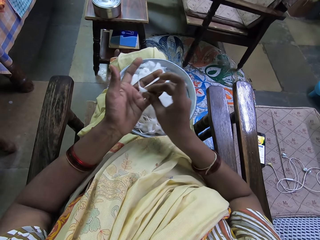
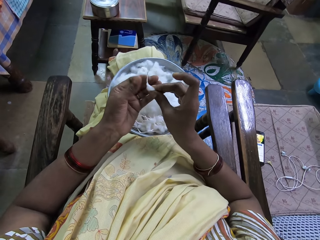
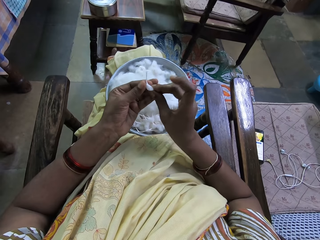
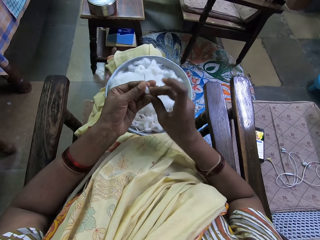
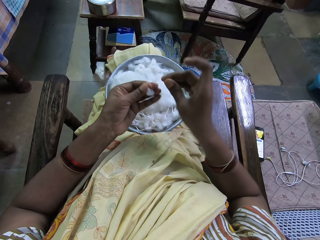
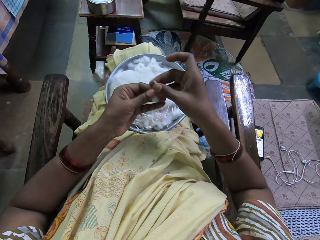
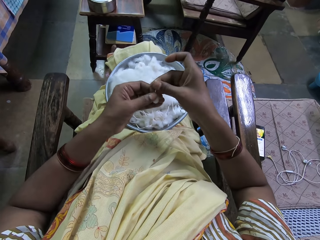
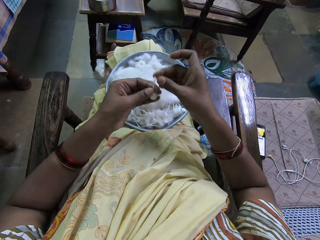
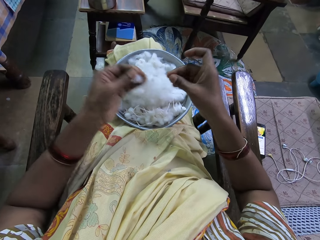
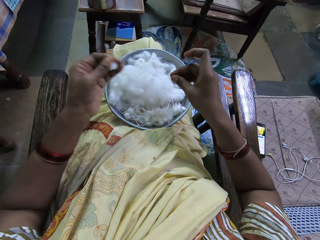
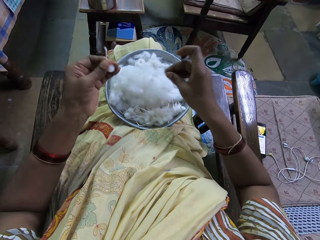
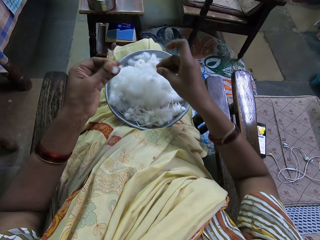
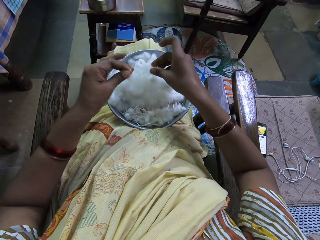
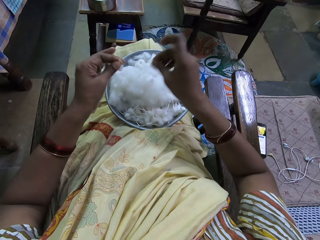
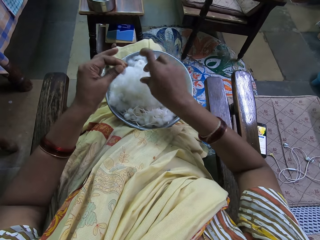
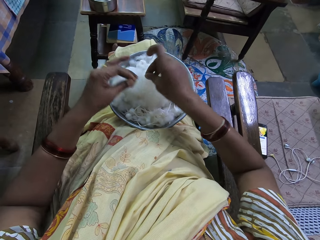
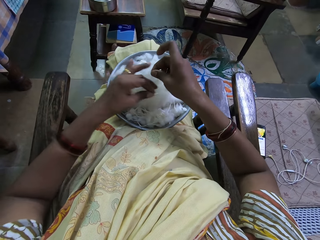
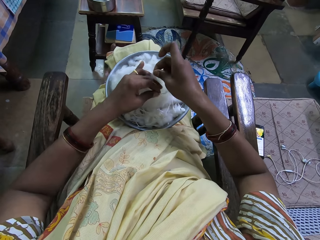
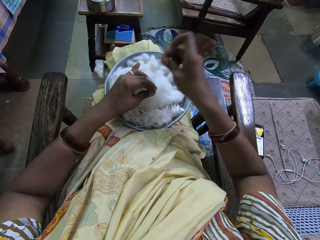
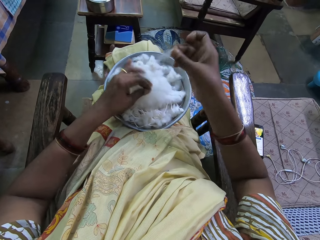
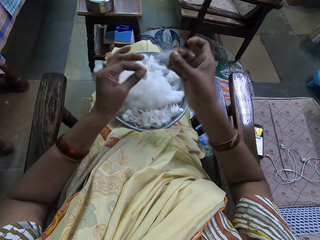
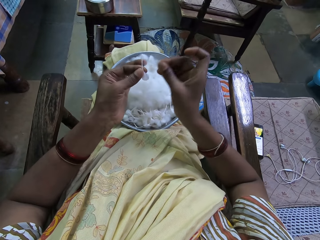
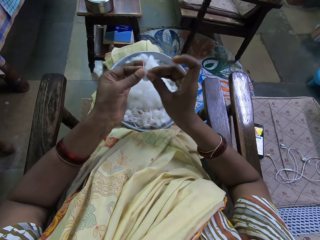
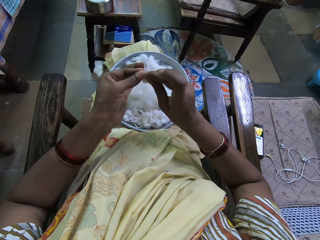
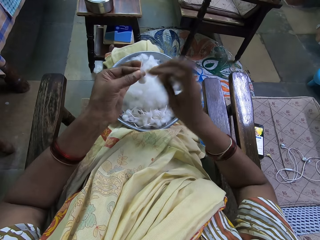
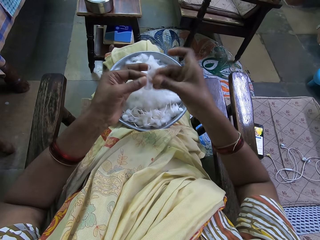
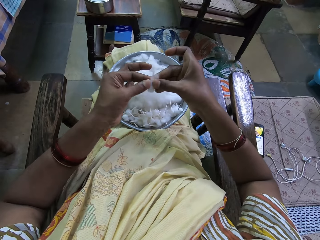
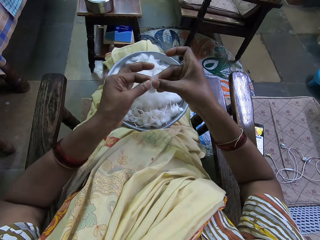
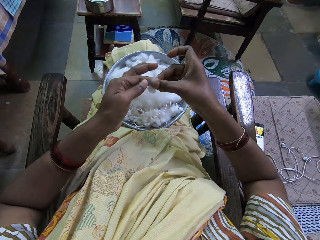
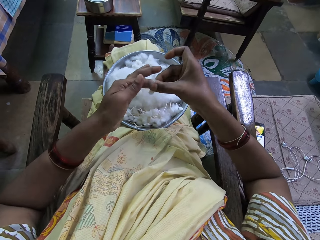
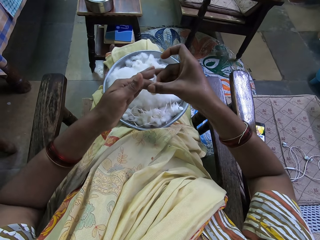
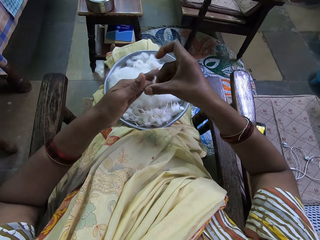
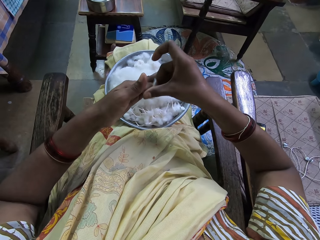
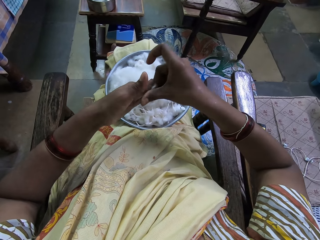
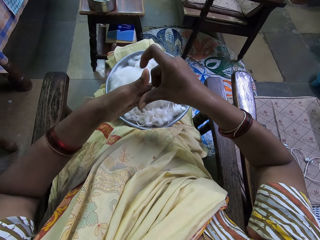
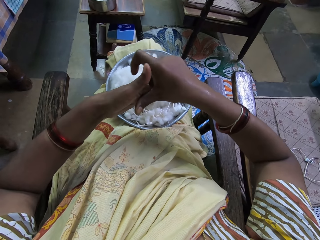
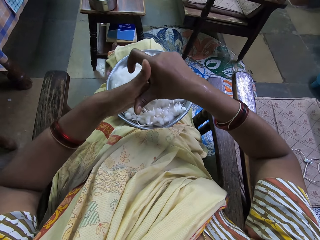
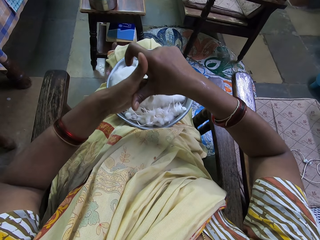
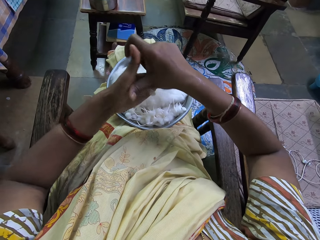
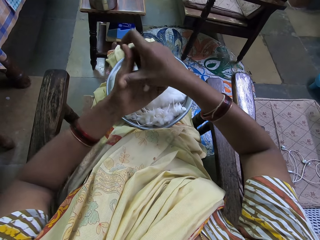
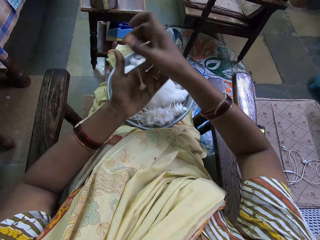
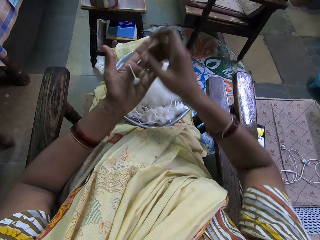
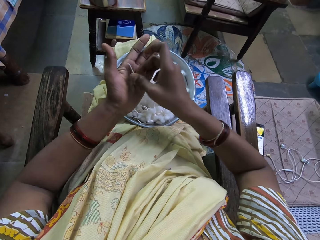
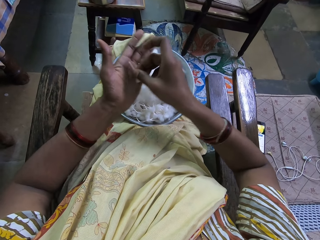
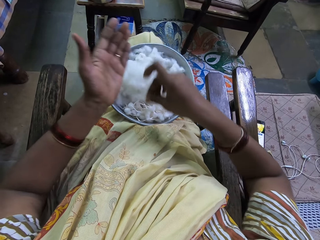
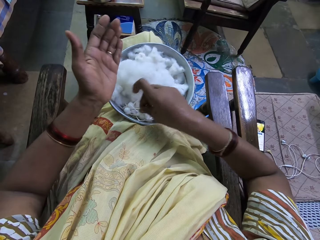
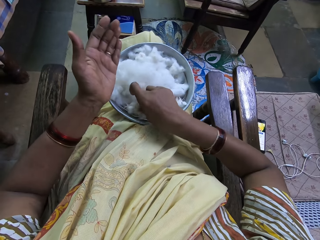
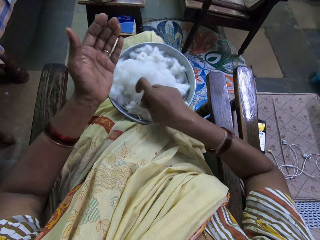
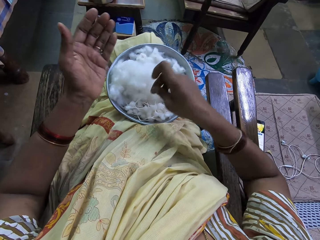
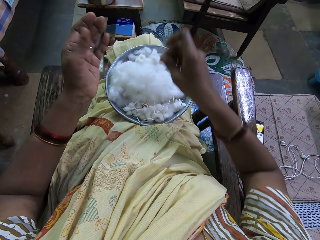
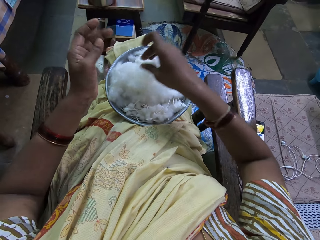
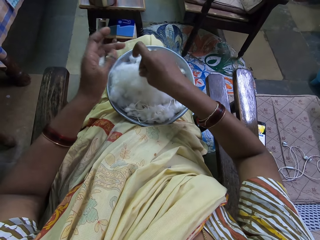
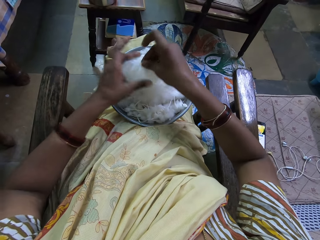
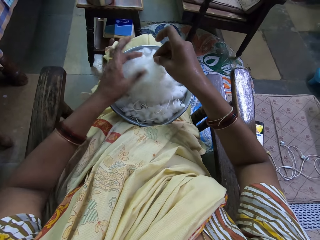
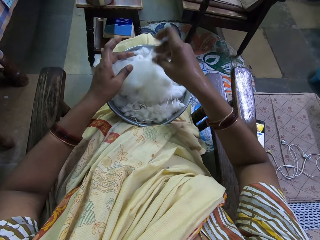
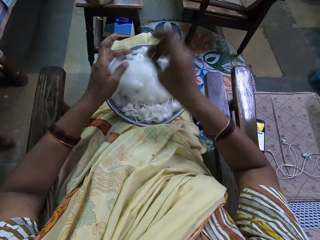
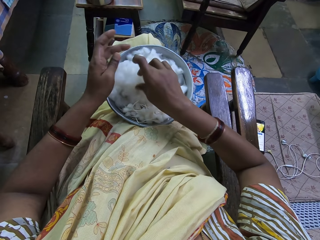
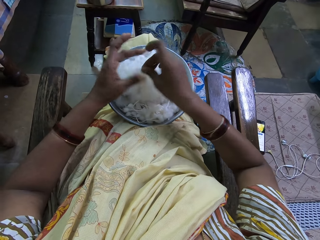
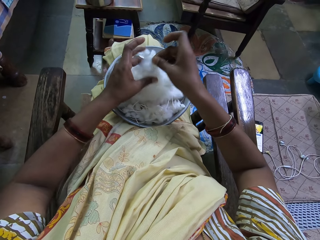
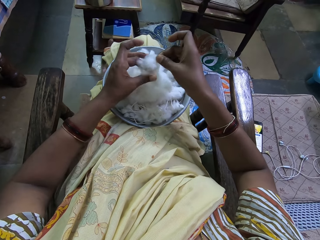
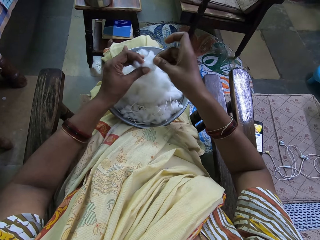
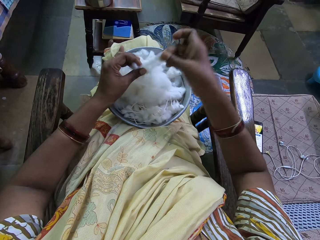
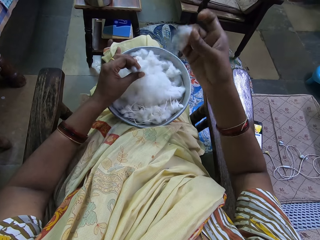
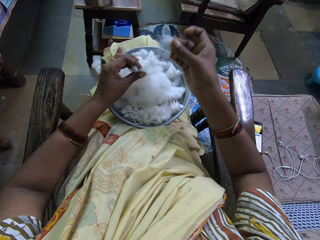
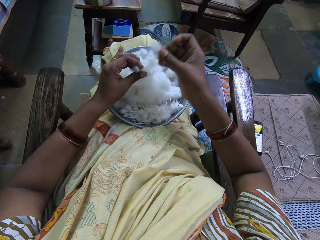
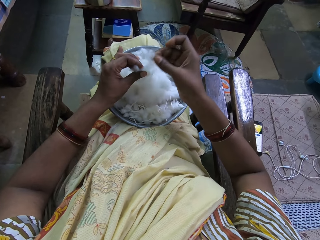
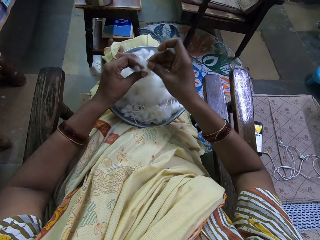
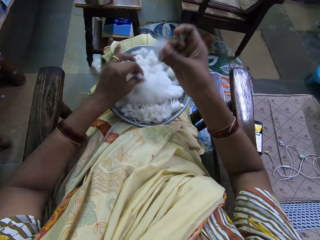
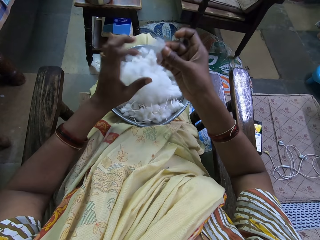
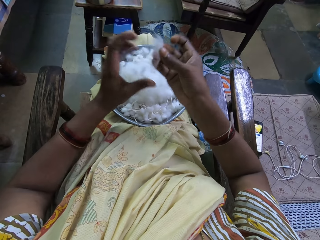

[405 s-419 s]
The camera wearer picks a cotton. They cut the cotton in the tray. They join the cottons in hands. They roll the cotton. They drop the cotton in the tray. They pick a cotton and cut the cotton in the tray.

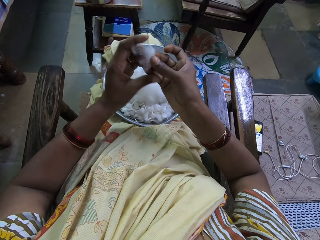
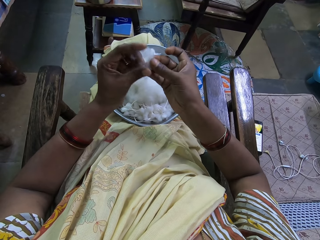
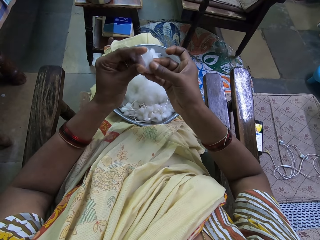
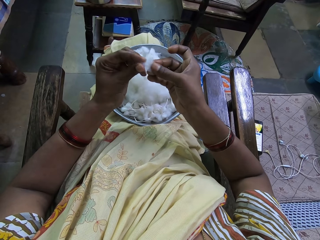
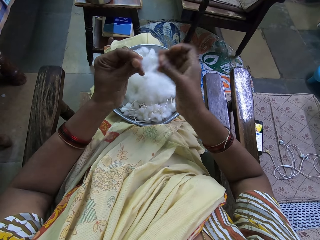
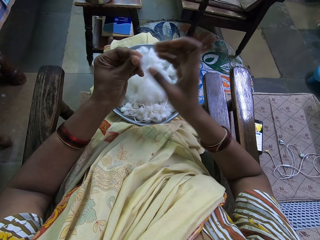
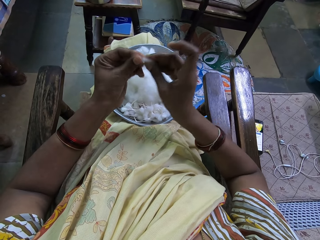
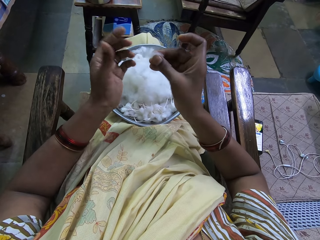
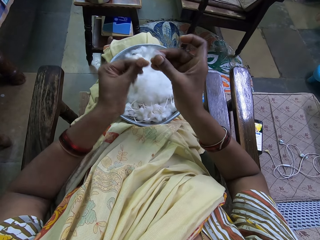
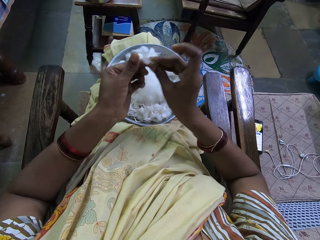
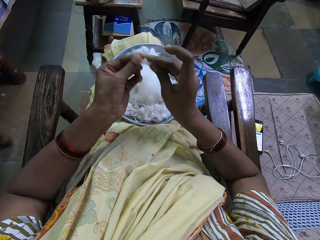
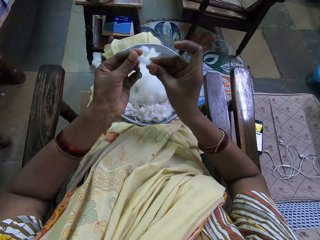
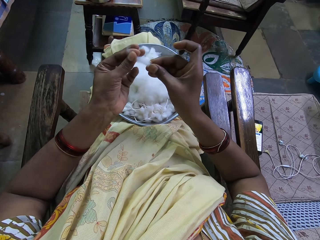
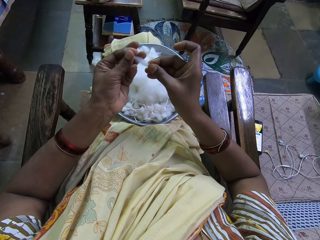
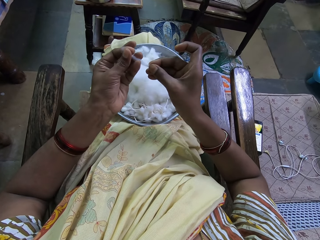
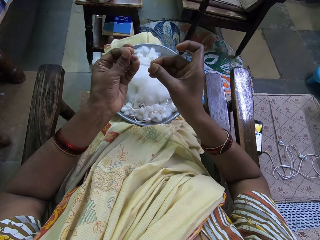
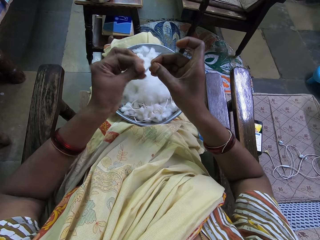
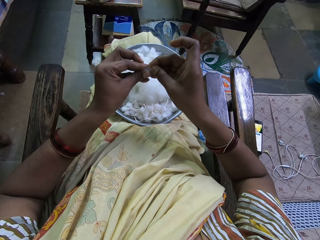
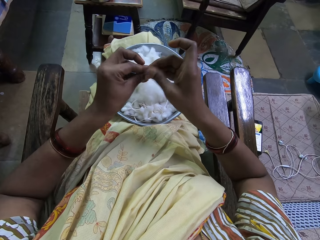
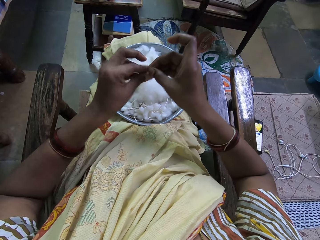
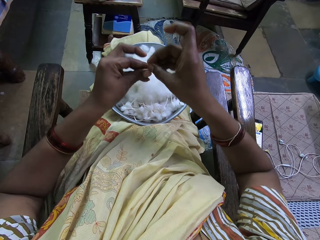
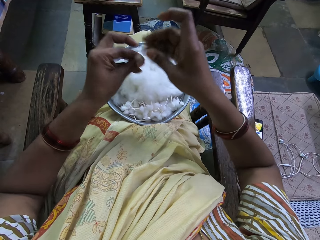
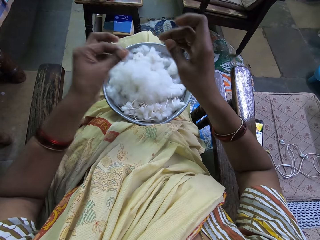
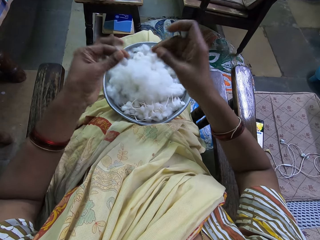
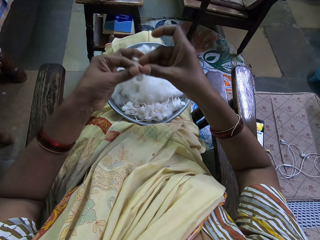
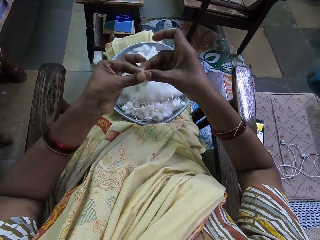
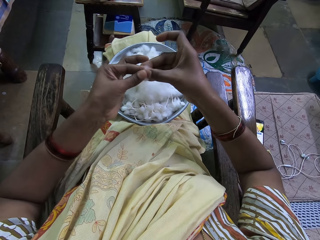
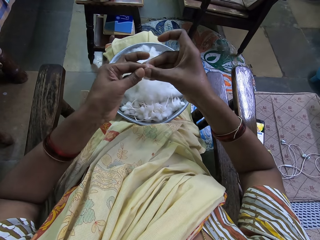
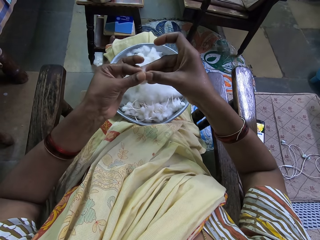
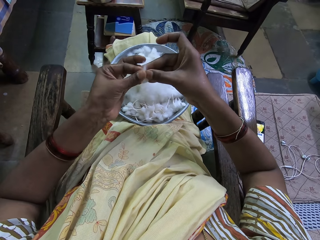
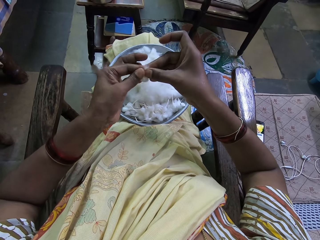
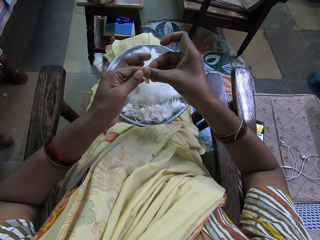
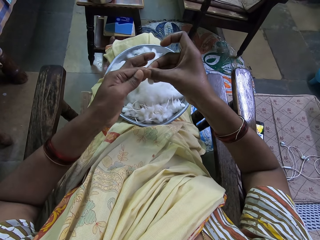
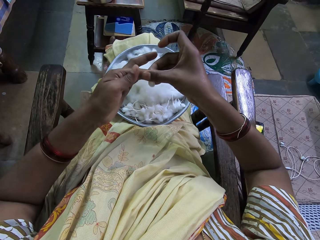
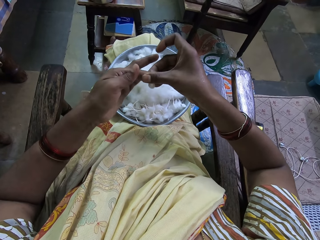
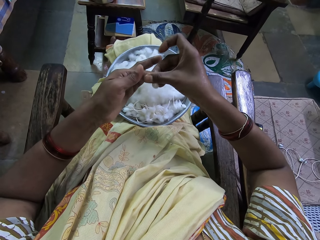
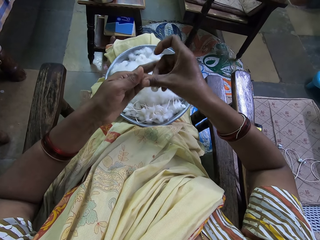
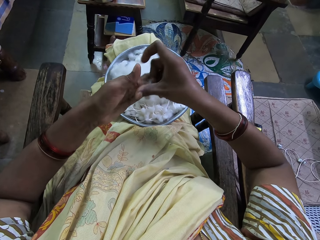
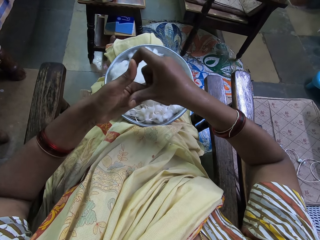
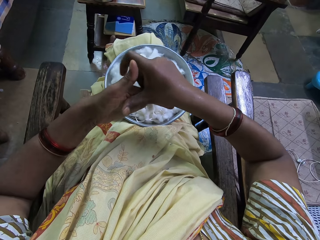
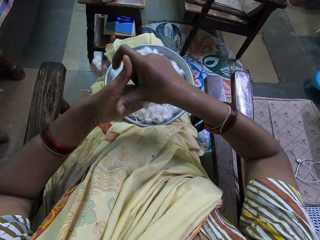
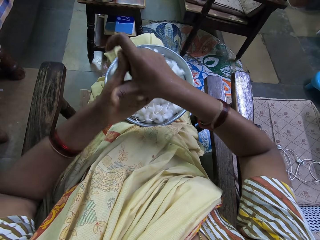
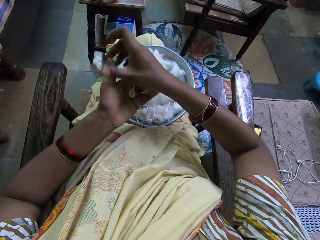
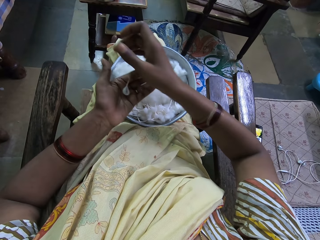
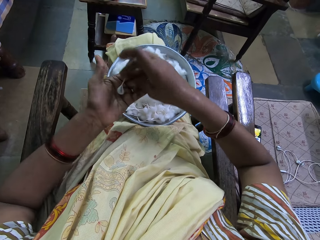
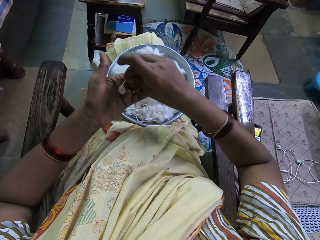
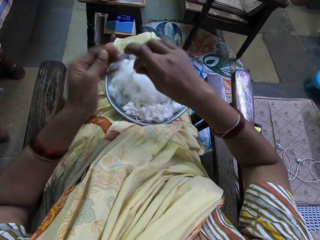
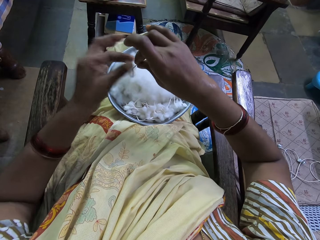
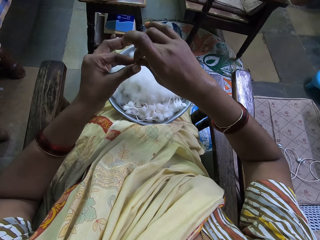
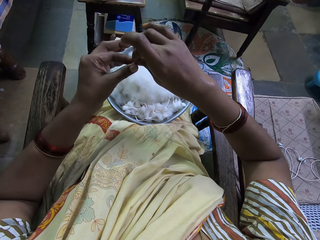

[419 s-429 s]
The camera wearer rolls the cotton. She stretches the cotton in her hands. She folds the cotton. She rolls the cotton.
